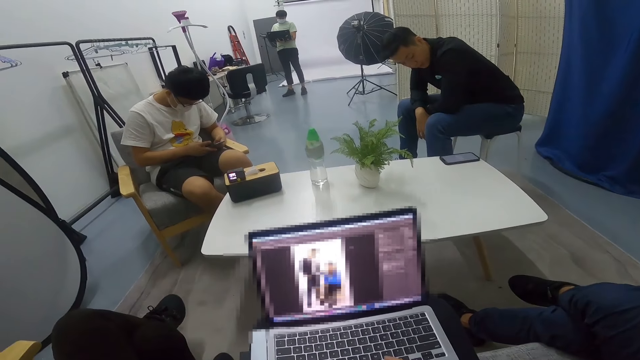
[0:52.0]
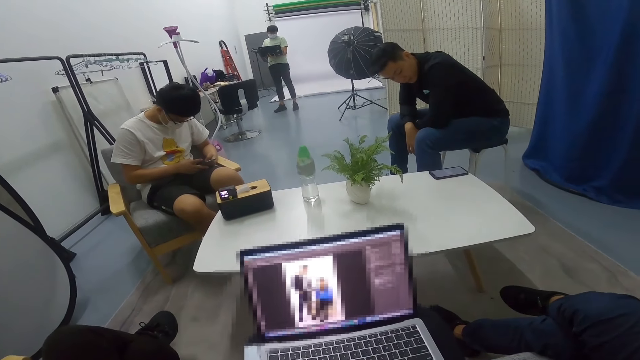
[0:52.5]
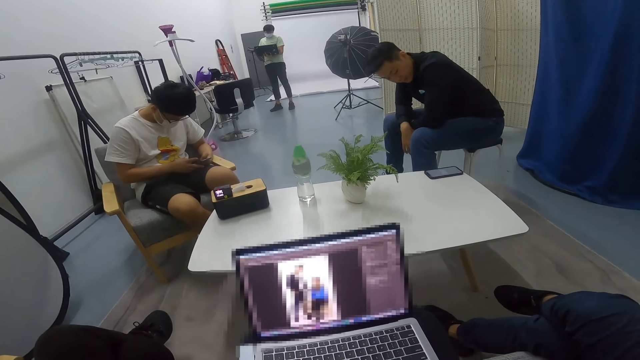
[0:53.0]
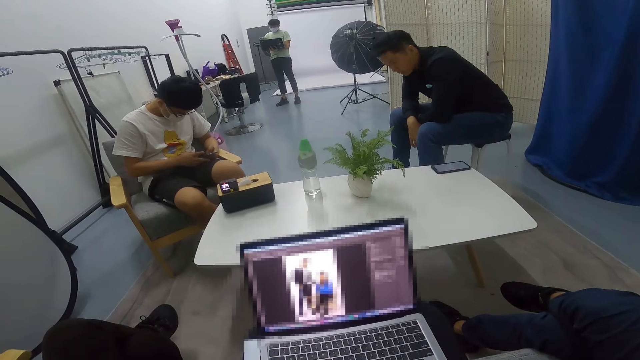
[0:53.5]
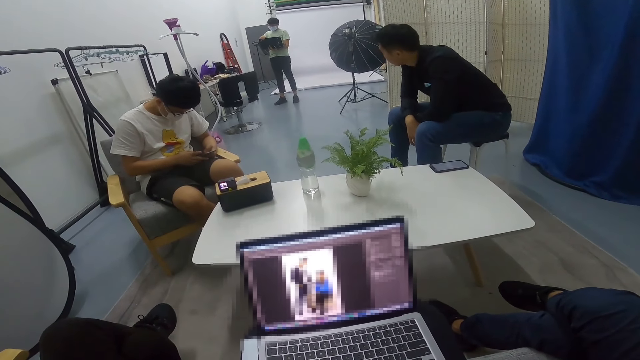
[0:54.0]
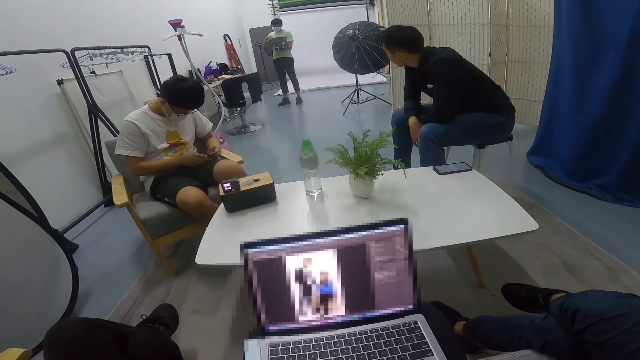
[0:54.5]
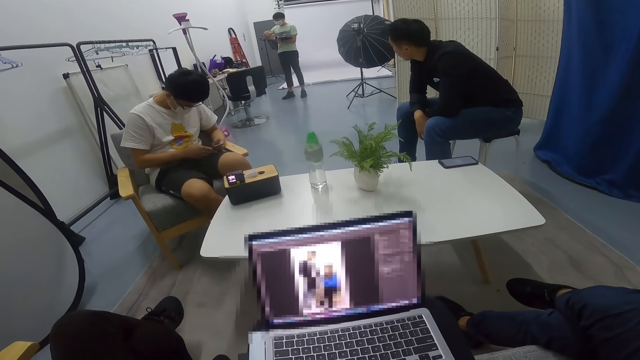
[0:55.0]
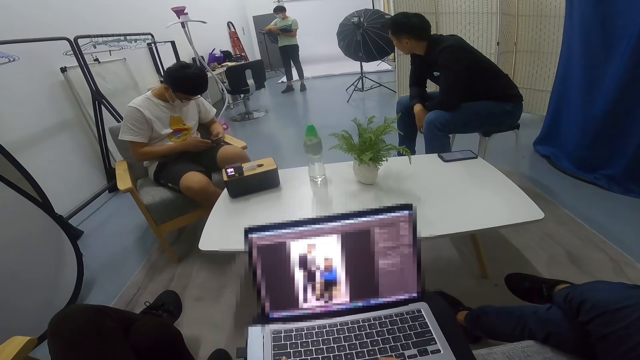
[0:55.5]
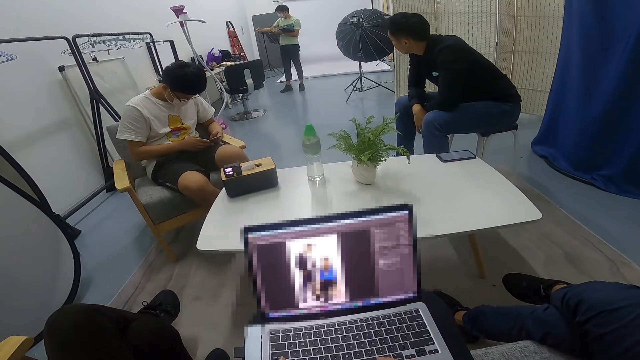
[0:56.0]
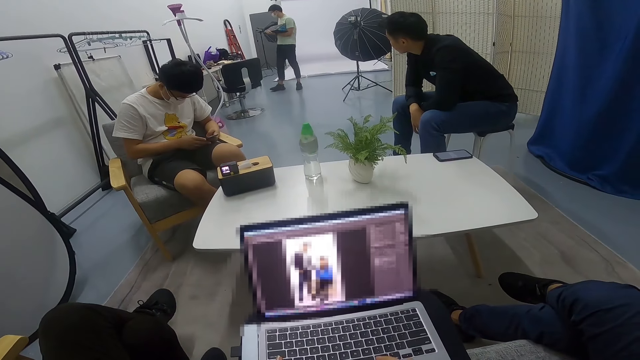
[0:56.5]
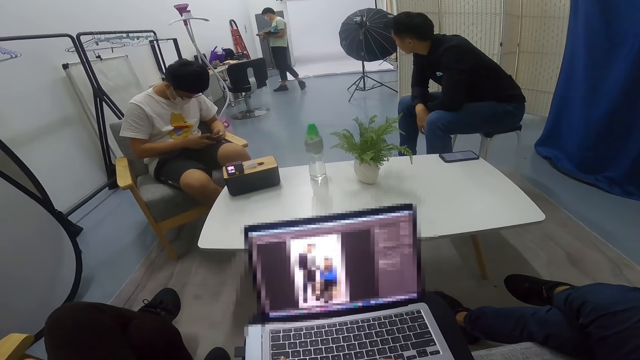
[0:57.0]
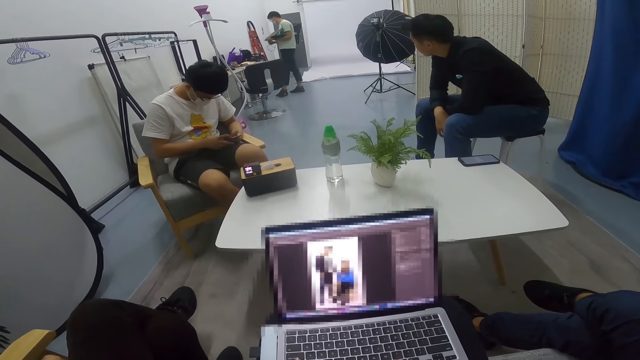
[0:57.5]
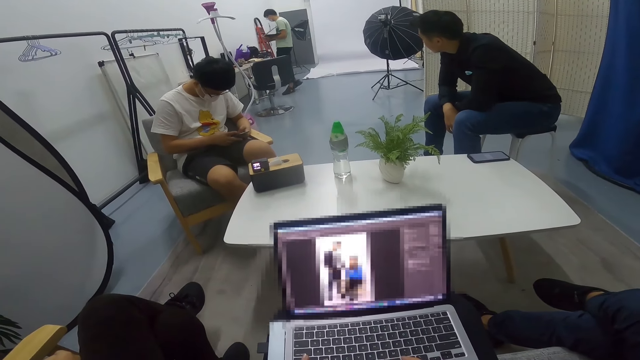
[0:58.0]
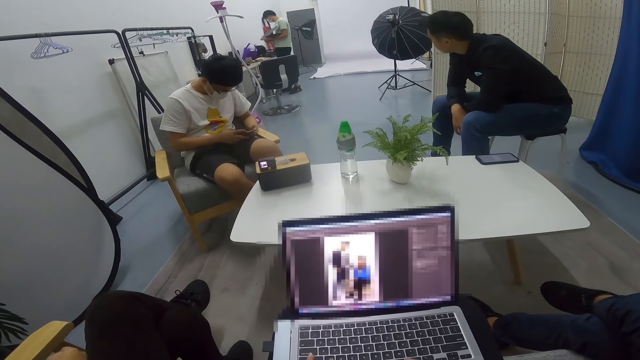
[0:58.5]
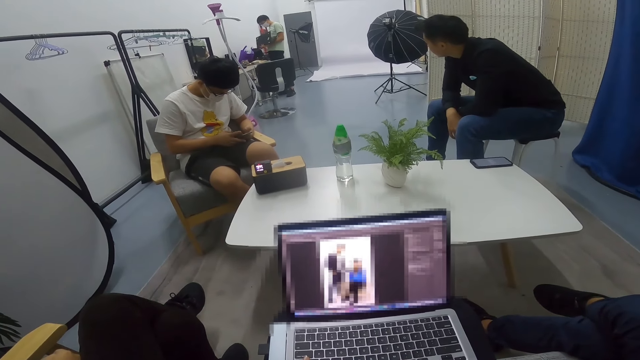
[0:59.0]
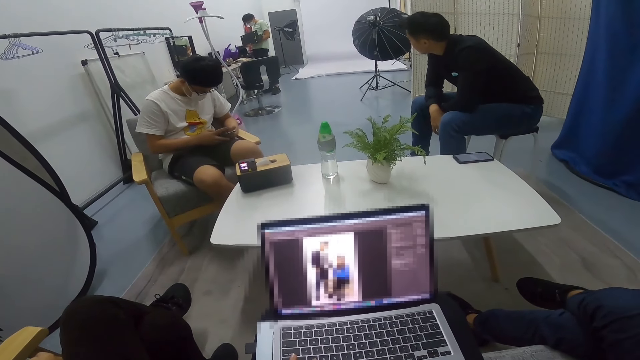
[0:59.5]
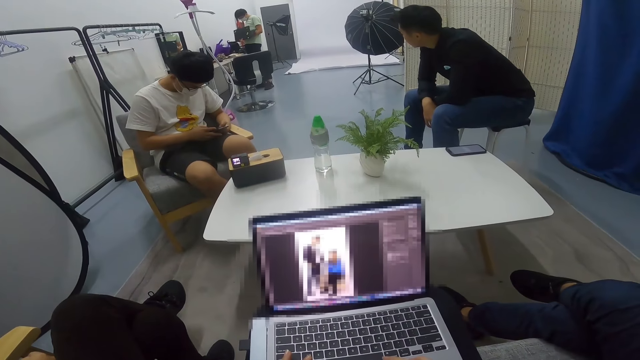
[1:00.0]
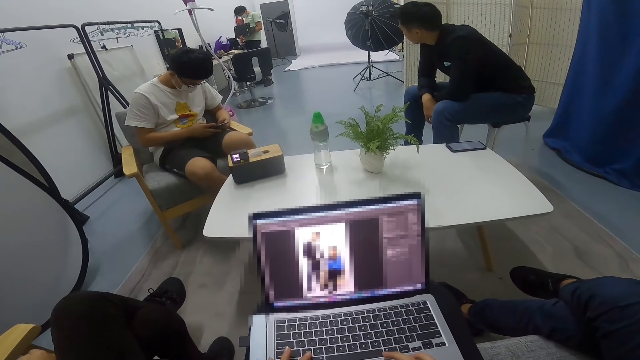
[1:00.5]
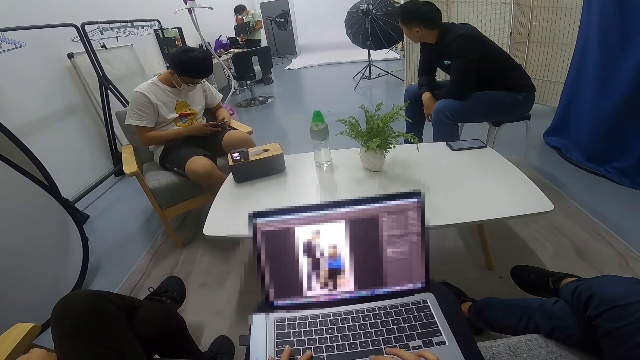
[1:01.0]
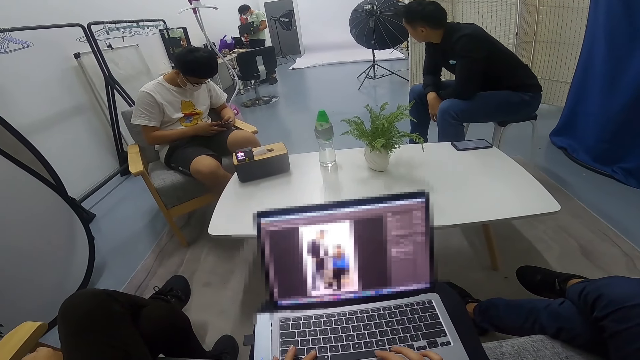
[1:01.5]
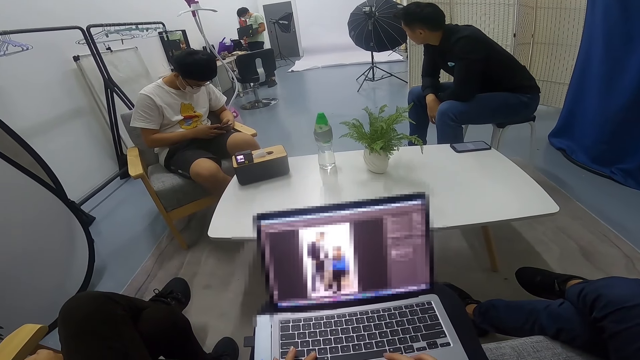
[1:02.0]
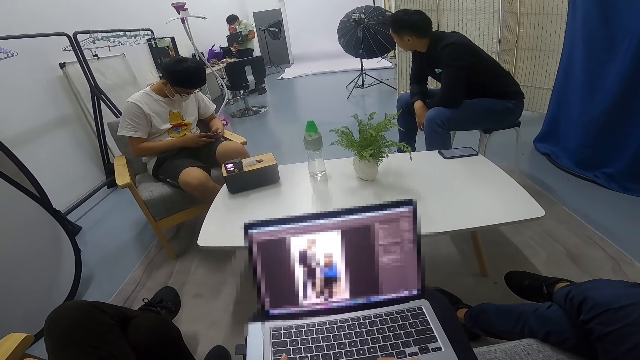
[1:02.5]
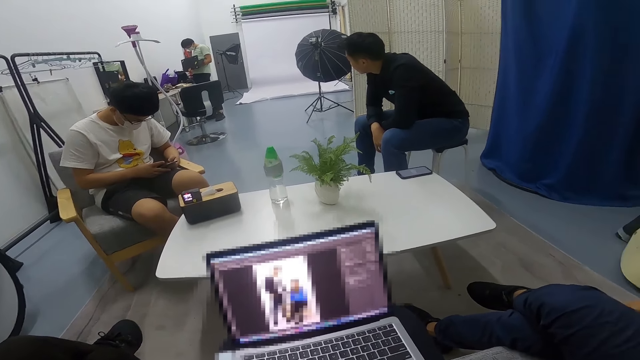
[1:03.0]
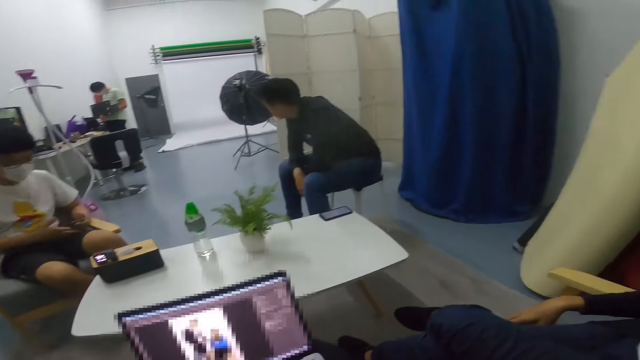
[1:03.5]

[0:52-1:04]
A person looks at another person. The other person walks in the room.

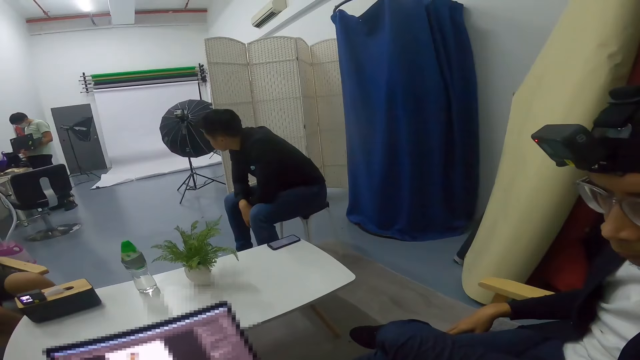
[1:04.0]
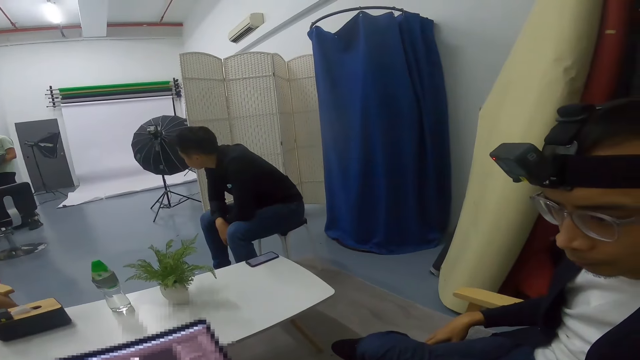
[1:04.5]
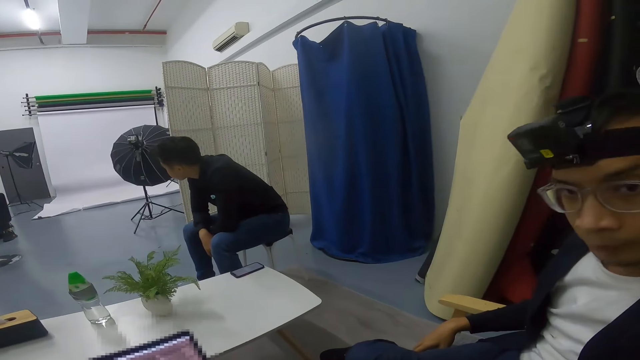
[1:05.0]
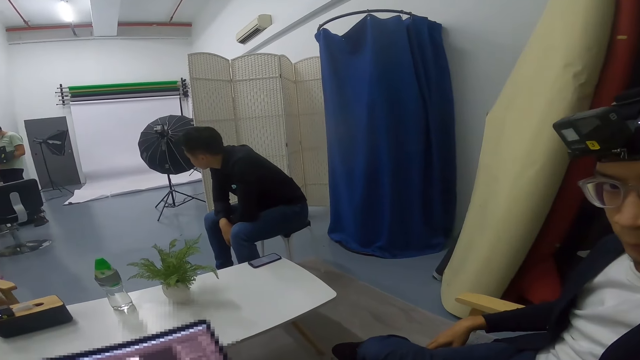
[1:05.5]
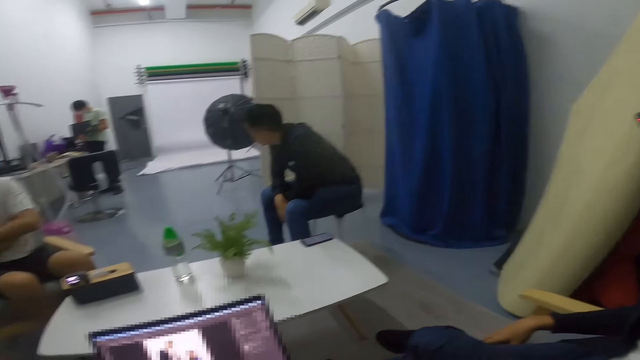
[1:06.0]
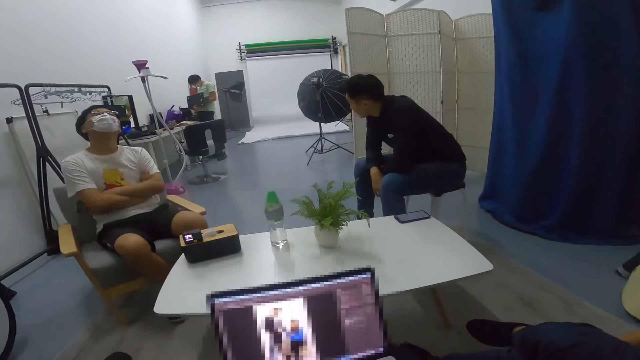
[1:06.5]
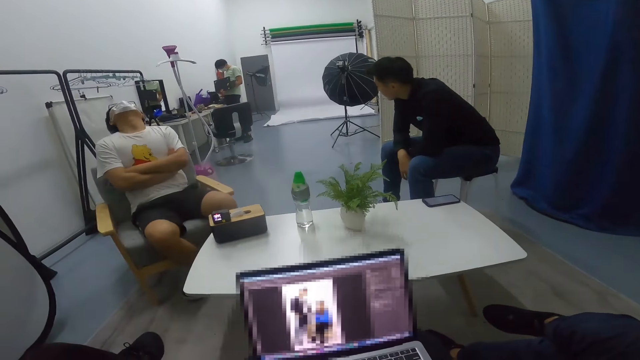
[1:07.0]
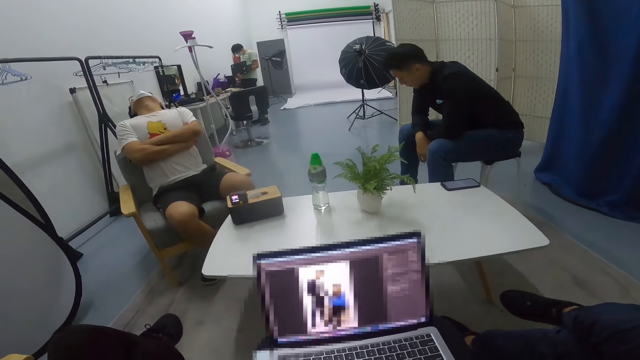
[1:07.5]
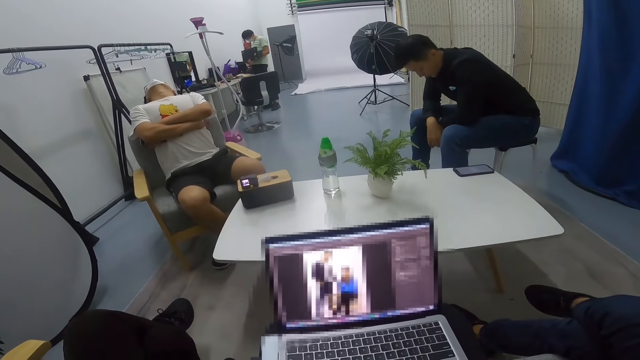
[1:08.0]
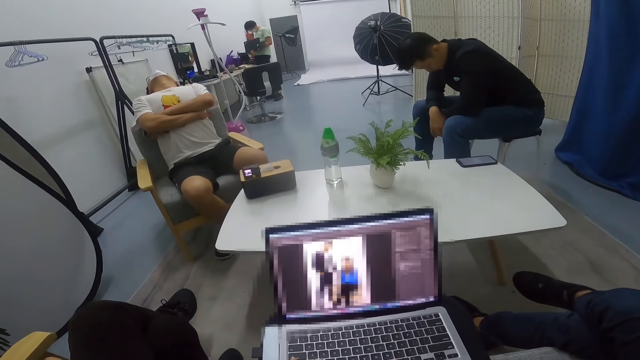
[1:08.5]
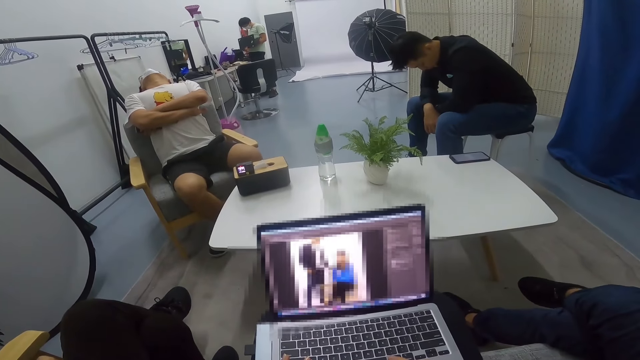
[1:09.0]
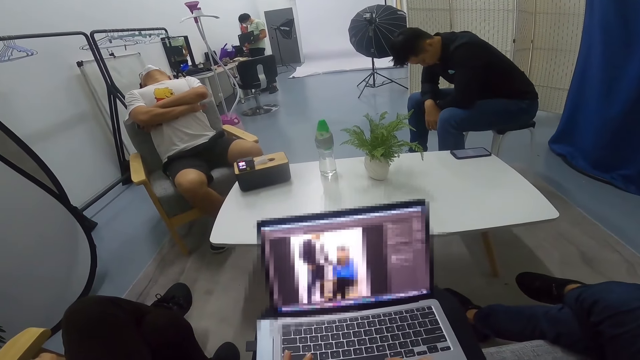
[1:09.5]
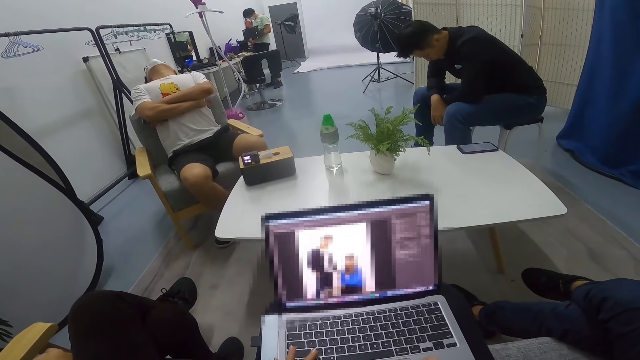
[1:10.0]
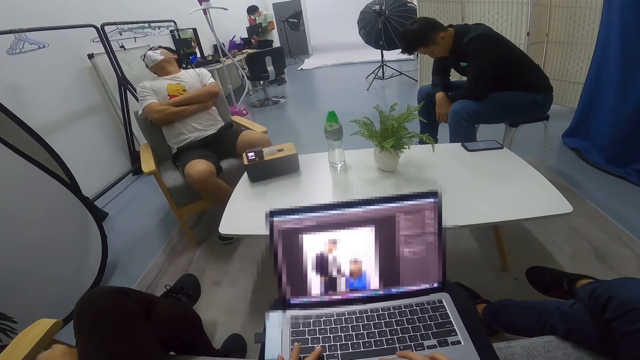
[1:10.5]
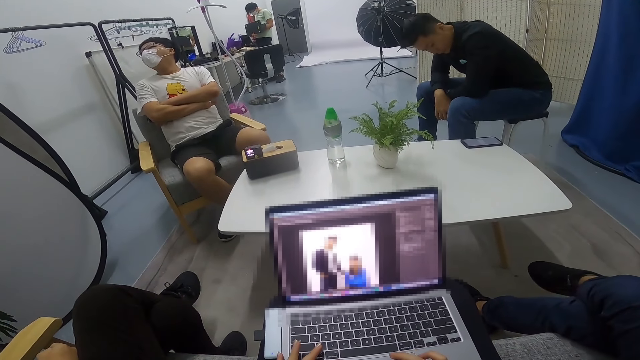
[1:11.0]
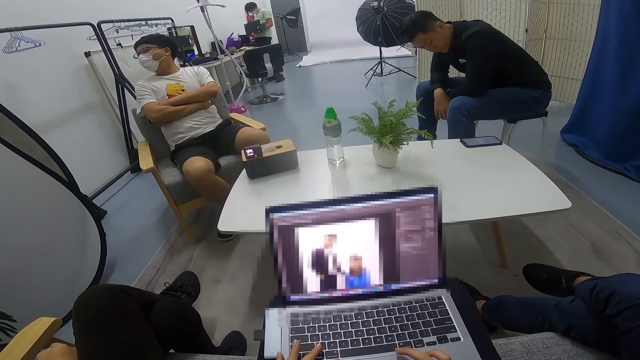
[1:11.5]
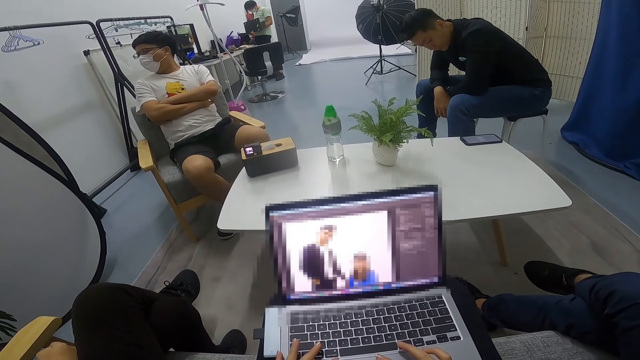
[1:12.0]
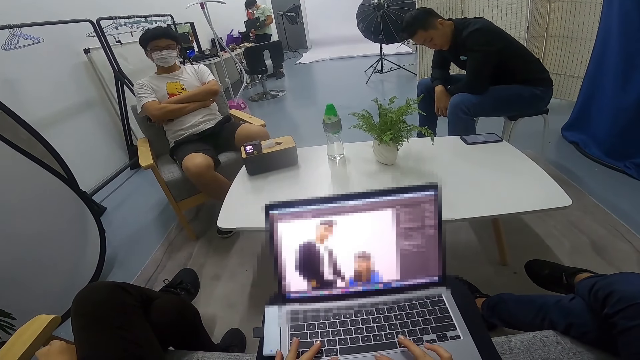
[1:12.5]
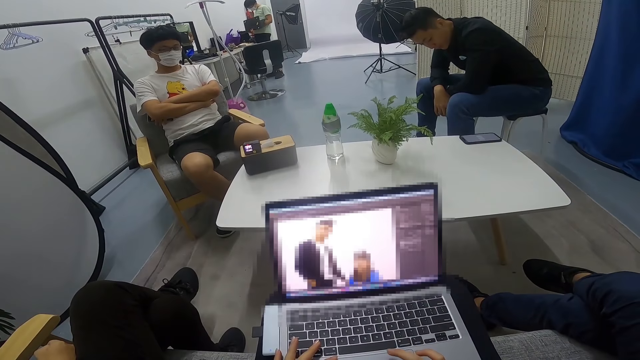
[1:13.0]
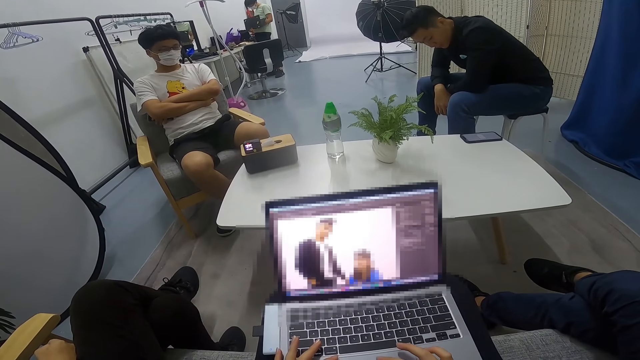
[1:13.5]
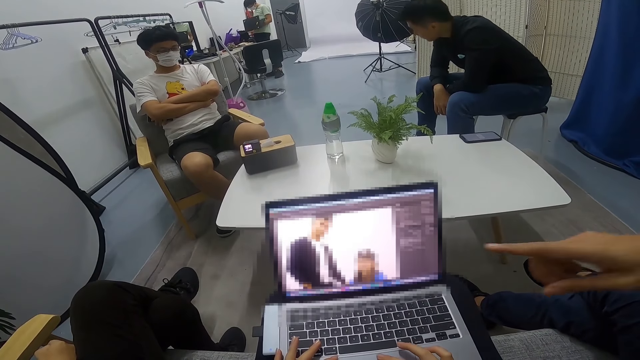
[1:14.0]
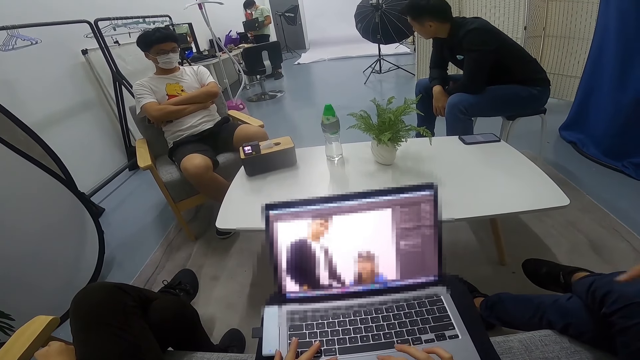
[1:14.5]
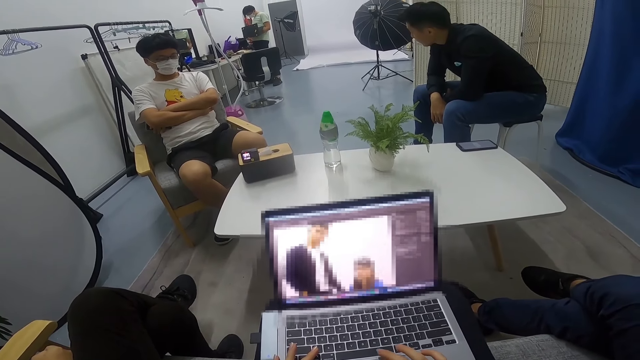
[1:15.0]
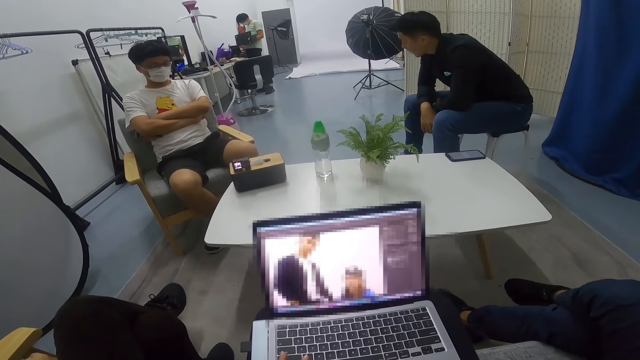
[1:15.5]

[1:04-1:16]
A man stretches on his seat. The man swings on the chair. The man stares round in the room. Another man uses his laptop at the far end in the room. Another man stares round in the room. Another man converses with the camera wearer. The camera wearer points at the screen.
